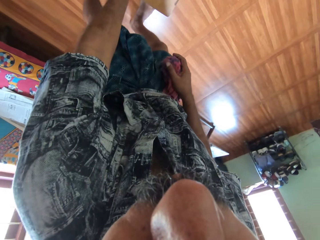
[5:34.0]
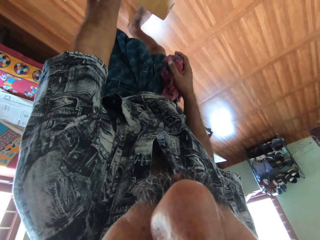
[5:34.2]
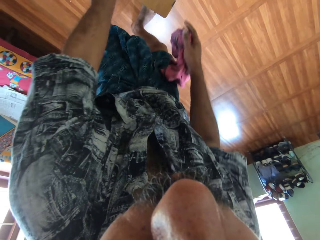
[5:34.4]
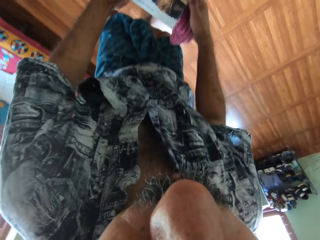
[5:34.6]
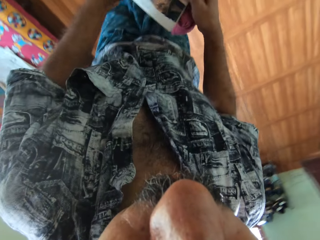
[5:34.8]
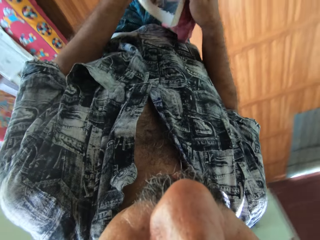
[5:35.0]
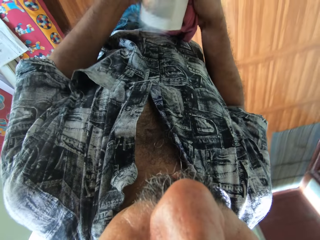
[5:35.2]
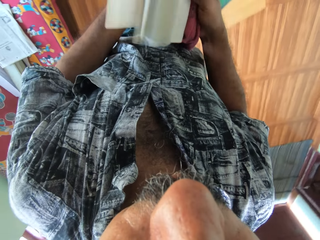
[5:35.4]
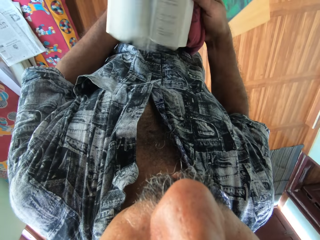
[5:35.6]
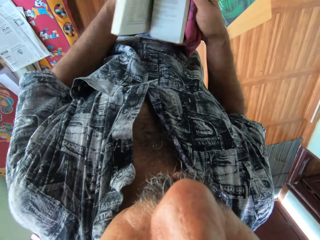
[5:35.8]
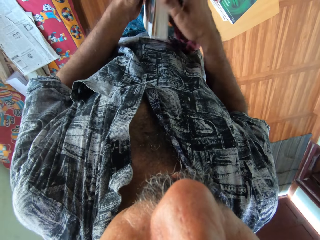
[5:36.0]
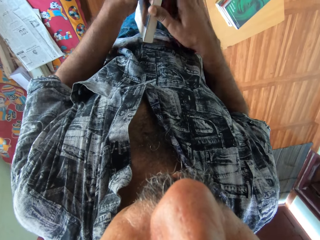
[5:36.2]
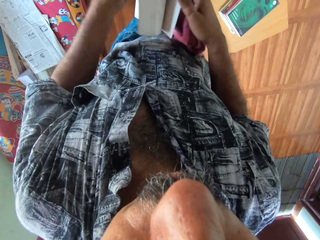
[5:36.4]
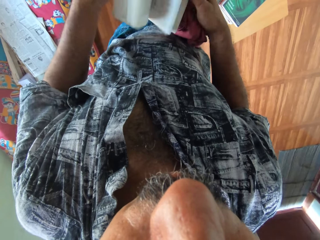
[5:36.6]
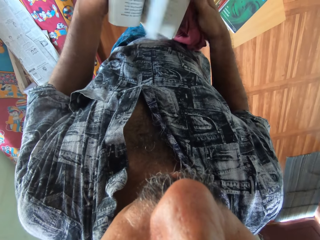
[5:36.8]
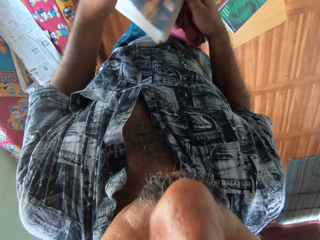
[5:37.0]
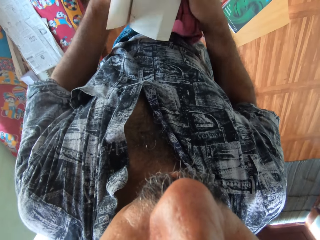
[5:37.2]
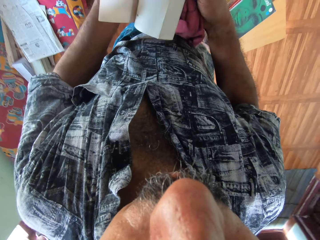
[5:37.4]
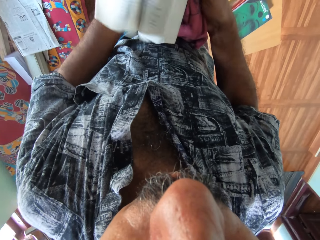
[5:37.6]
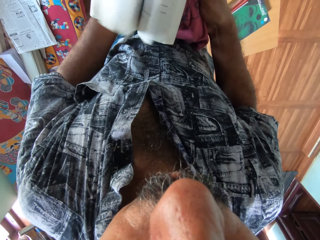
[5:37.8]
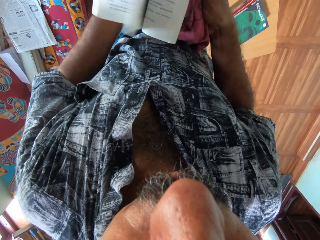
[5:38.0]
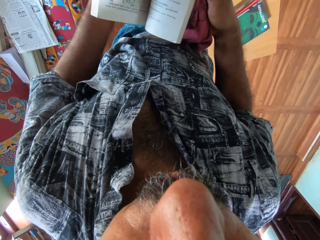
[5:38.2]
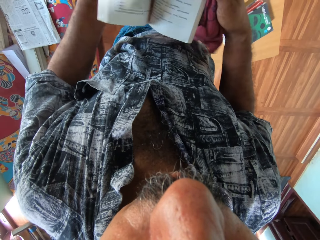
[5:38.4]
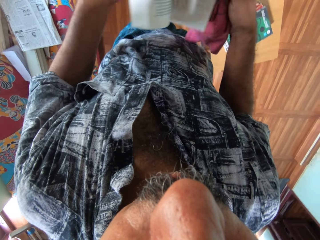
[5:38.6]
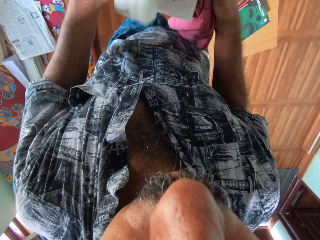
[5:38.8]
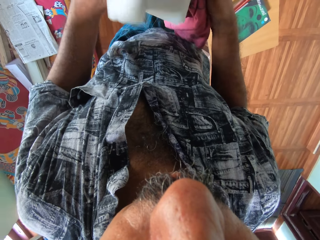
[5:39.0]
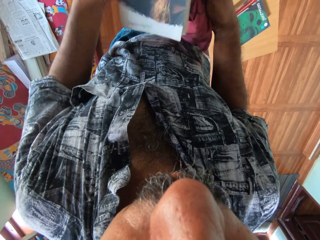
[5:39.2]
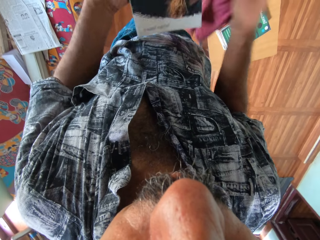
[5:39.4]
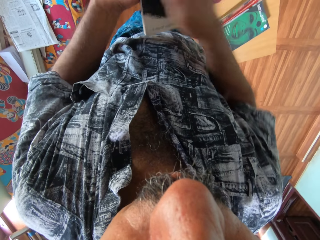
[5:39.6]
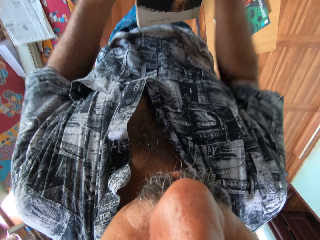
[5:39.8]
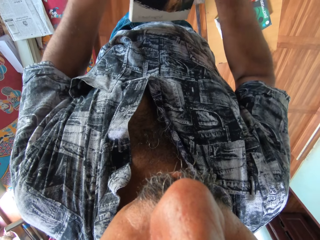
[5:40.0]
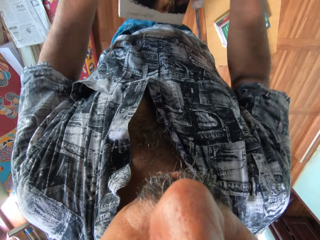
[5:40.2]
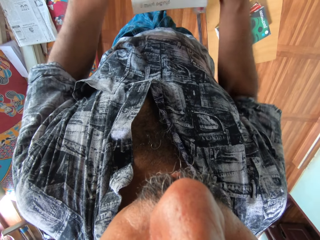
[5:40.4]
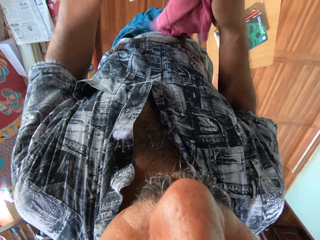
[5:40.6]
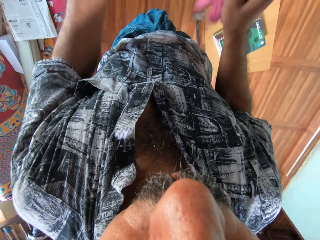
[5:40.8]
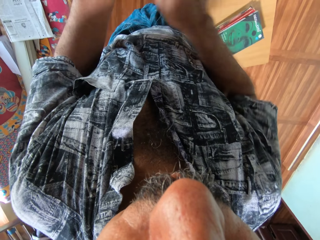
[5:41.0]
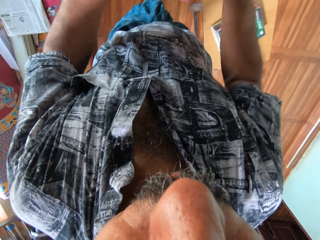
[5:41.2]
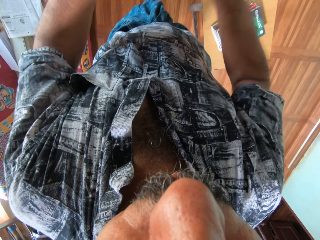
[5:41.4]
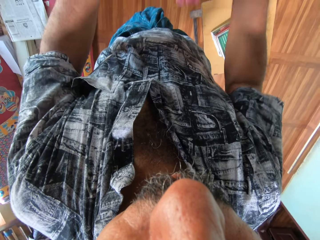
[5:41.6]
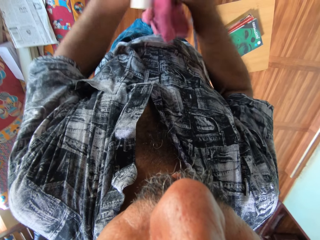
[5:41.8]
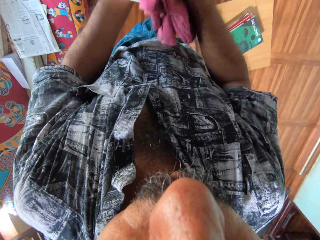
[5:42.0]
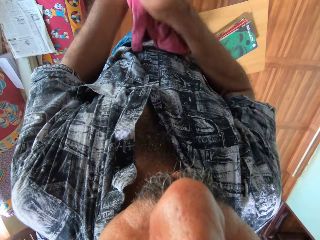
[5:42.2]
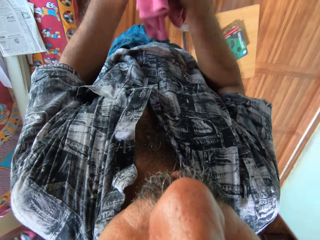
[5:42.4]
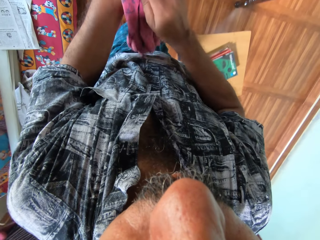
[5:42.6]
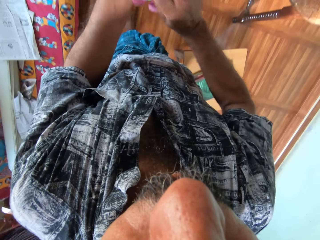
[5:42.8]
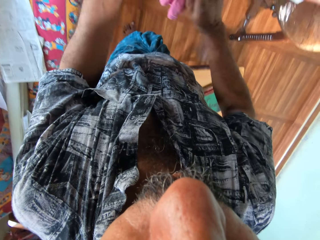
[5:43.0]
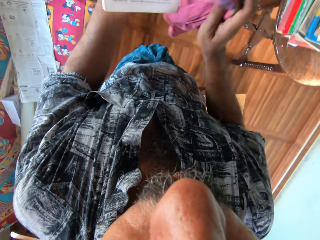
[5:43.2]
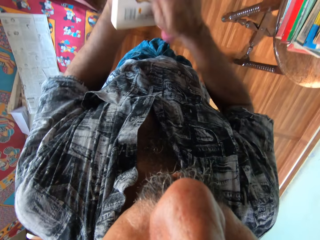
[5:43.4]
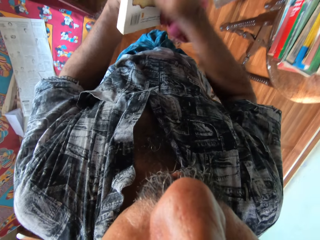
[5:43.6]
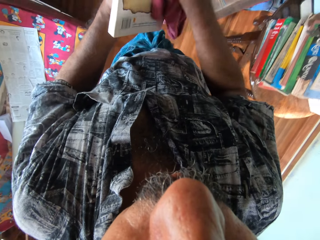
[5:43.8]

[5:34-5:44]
The camera wearer picks a book from the top of a box with his left hand. He flips through the pages of the book with his hands. He opens the book. He cleans the book with the cloth in his right hand.

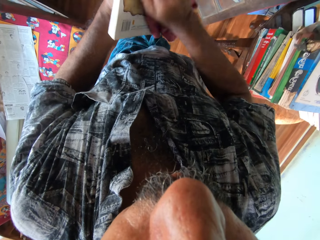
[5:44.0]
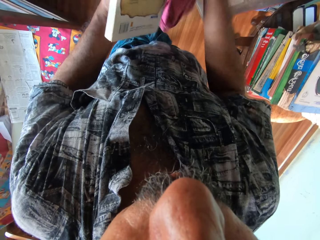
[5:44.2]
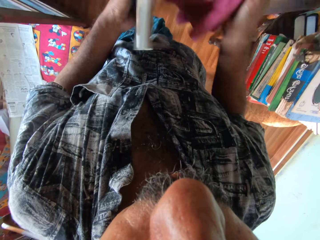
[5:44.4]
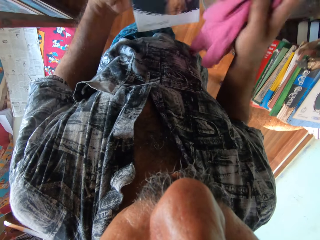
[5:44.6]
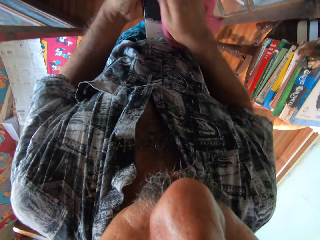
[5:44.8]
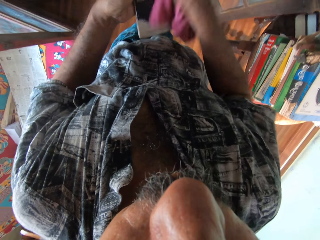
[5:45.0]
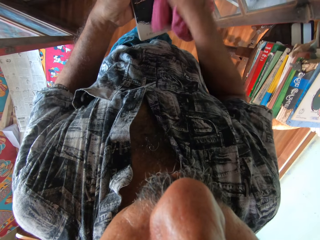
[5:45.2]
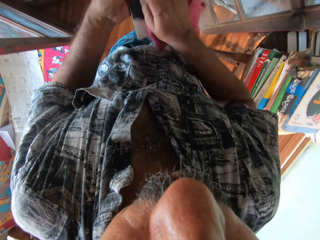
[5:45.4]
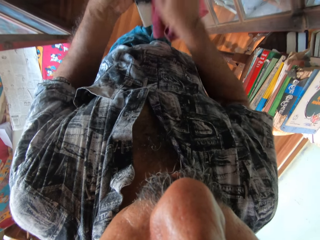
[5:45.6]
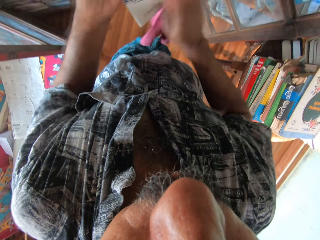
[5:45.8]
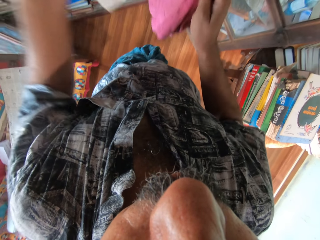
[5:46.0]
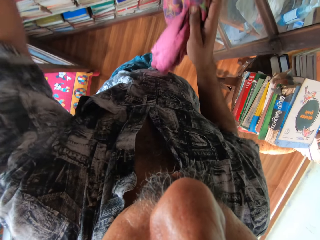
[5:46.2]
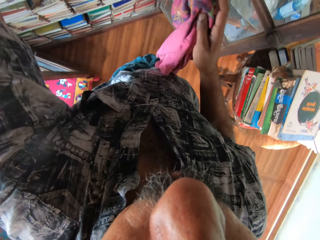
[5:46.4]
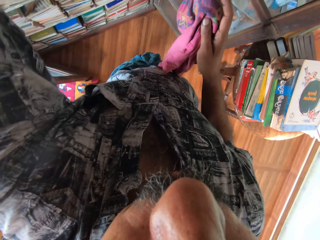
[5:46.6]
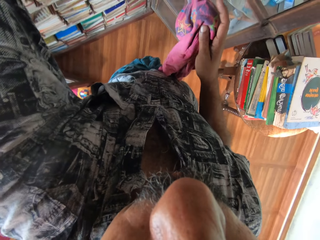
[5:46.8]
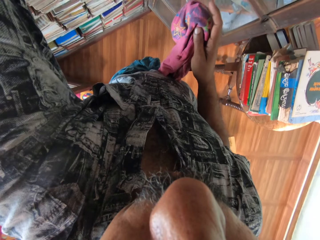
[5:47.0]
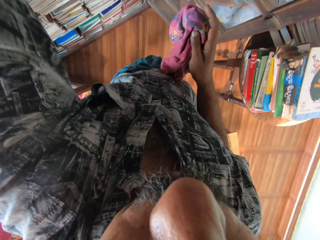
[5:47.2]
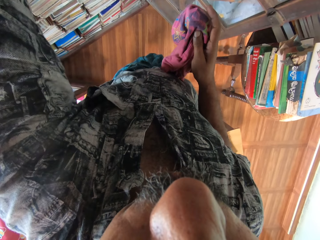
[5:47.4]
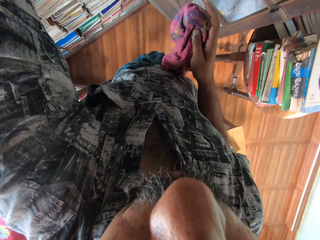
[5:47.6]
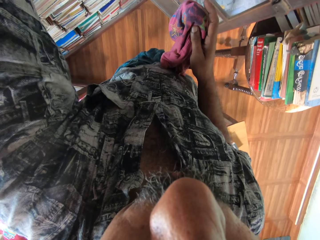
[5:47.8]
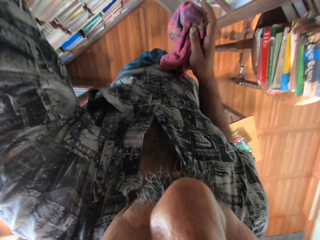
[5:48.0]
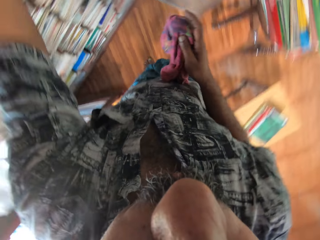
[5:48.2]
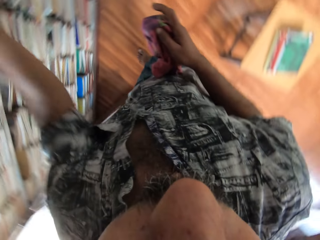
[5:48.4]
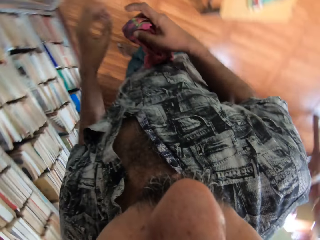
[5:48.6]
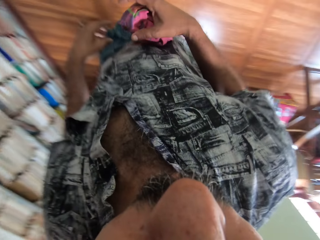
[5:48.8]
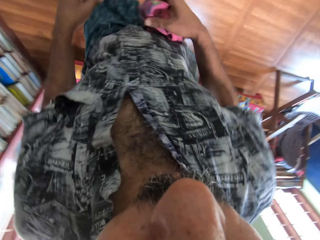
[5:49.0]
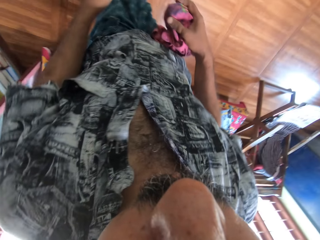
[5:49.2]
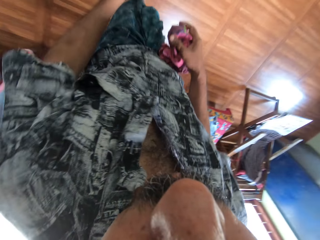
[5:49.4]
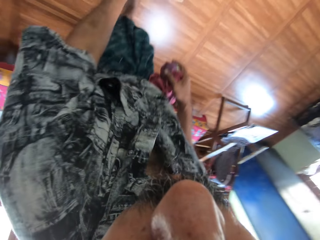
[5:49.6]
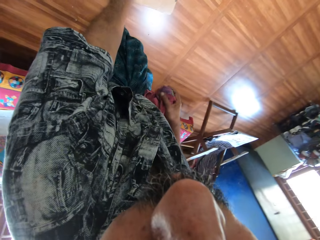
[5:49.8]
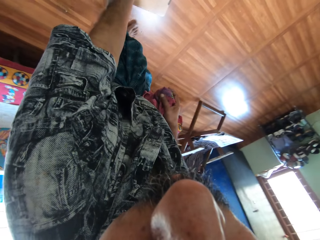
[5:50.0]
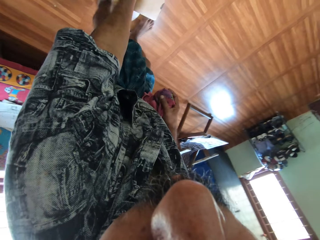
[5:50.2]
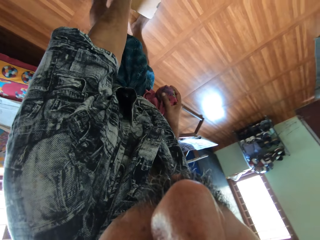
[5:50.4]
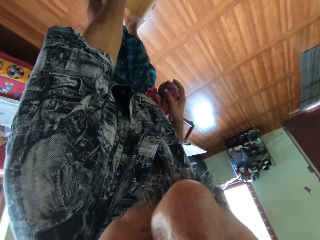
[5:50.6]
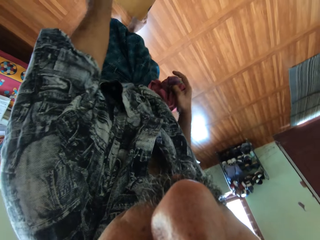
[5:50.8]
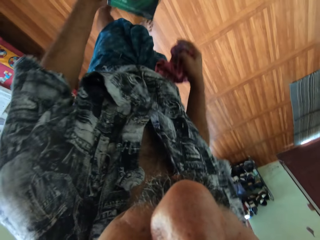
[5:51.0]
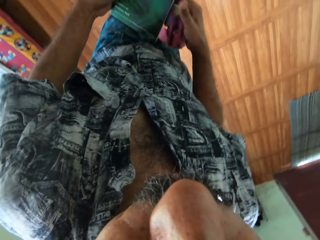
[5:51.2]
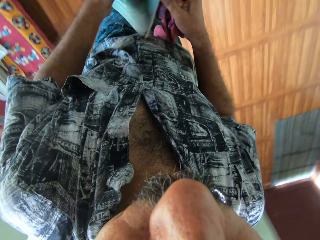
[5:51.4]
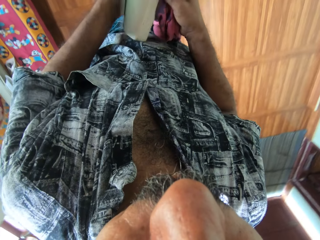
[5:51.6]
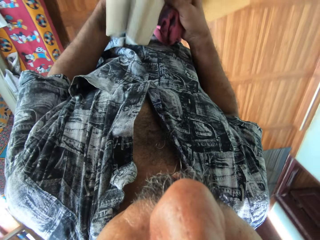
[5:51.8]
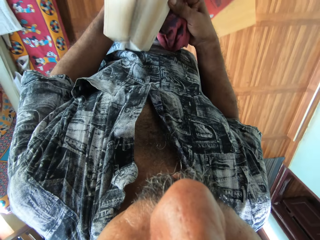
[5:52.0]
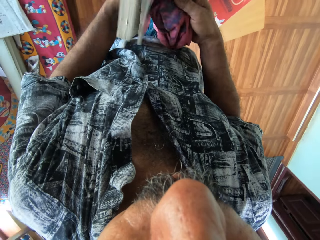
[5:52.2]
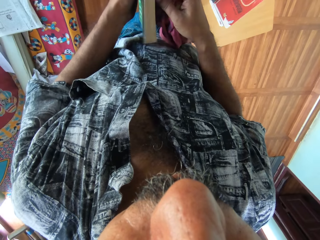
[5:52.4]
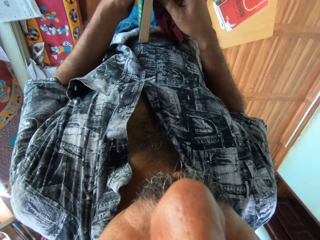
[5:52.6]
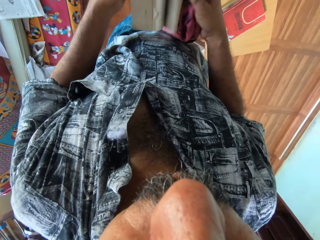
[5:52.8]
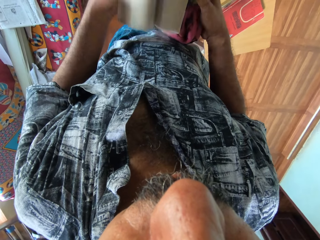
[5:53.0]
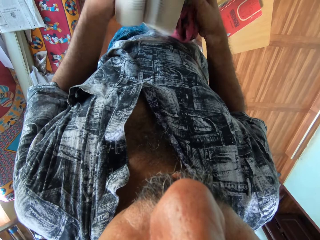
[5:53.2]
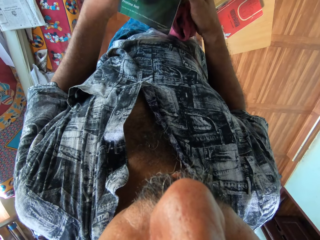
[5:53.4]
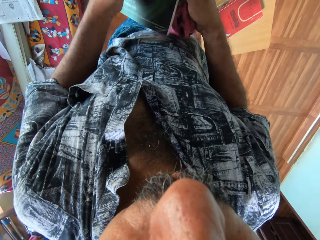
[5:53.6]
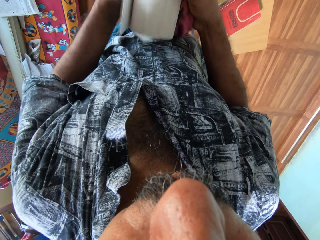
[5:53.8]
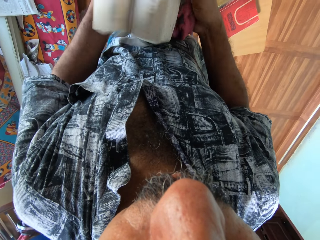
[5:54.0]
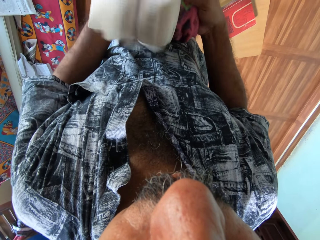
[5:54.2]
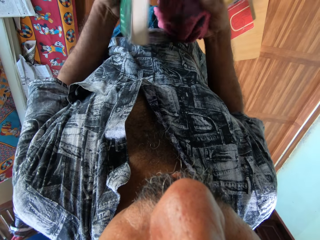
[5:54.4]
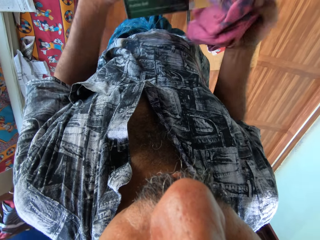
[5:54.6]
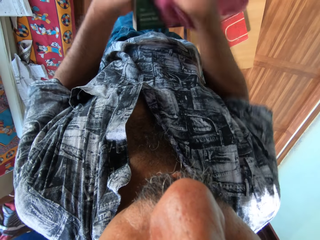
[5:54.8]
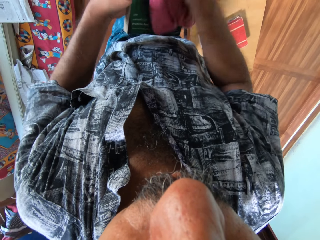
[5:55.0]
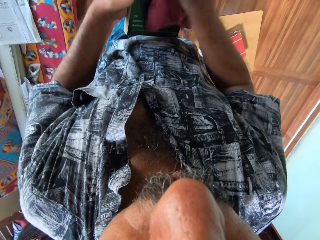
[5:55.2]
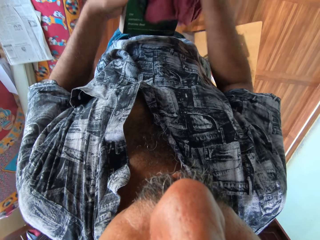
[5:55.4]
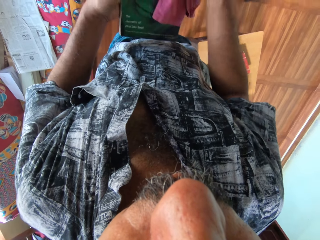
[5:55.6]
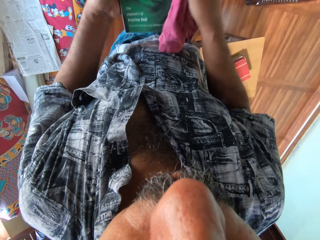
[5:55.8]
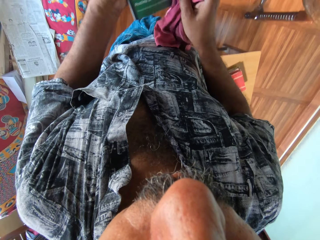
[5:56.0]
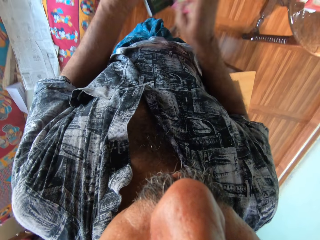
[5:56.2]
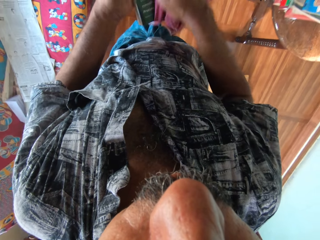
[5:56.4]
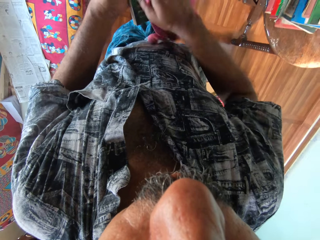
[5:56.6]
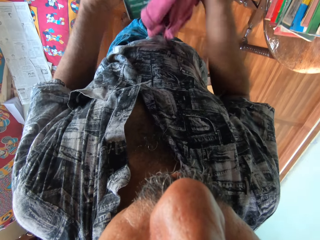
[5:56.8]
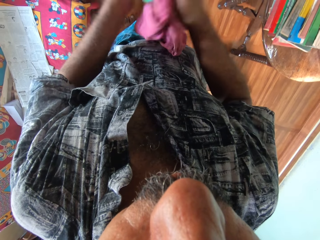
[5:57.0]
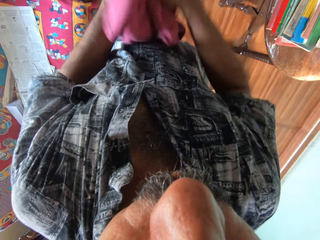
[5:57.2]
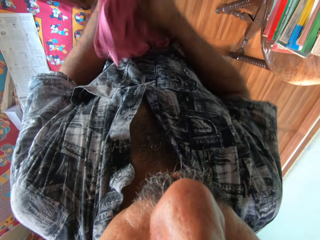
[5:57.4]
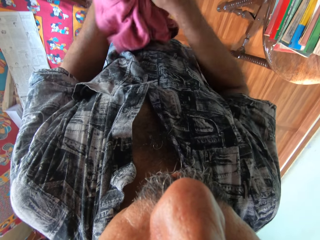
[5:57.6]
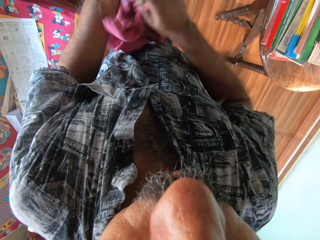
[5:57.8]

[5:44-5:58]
The camera wearer puts the book in the bookshelf with his left hand. He picks a book from the top of a box with his left hand. He flips through the pages of the book with his hands. He opens the book. He cleans the book with the cloth in his right hand.
